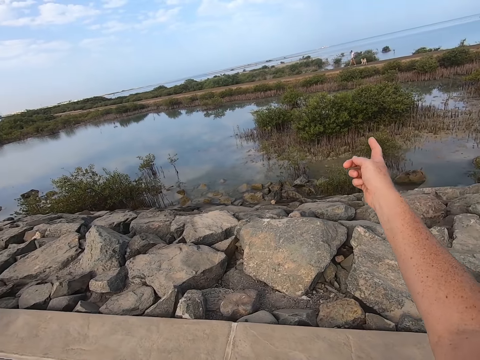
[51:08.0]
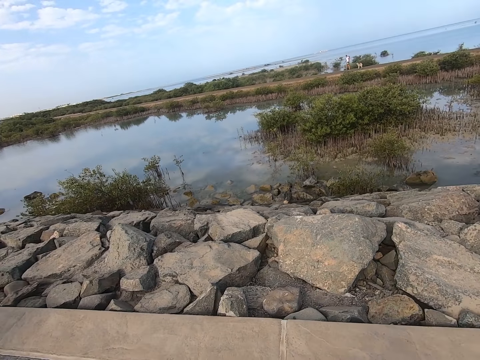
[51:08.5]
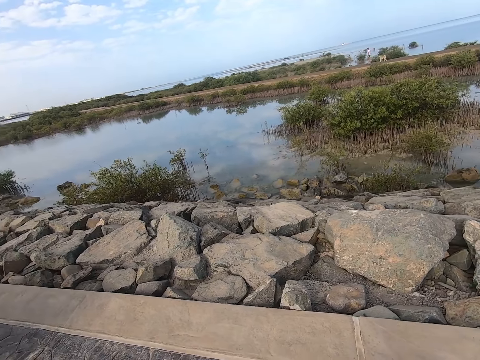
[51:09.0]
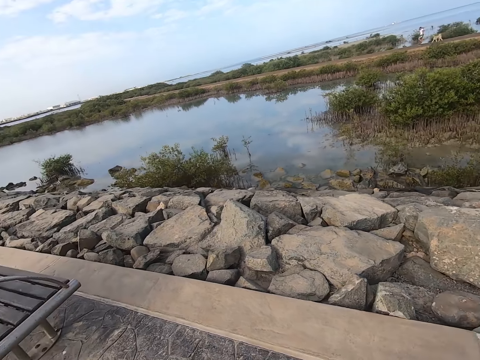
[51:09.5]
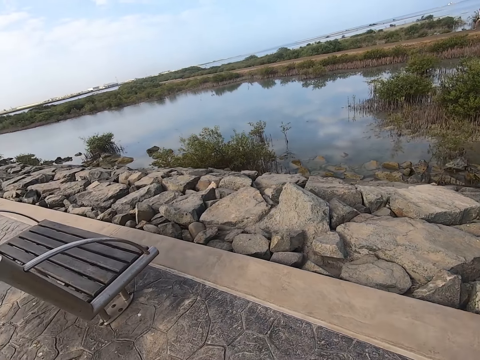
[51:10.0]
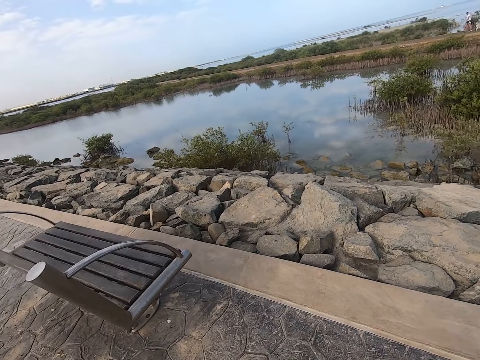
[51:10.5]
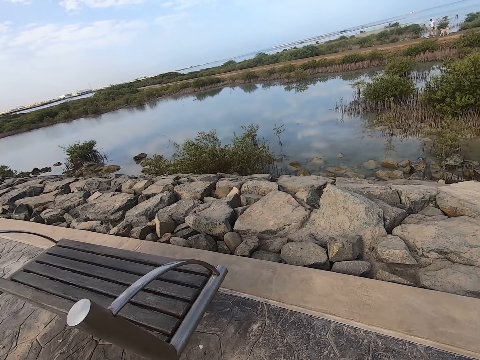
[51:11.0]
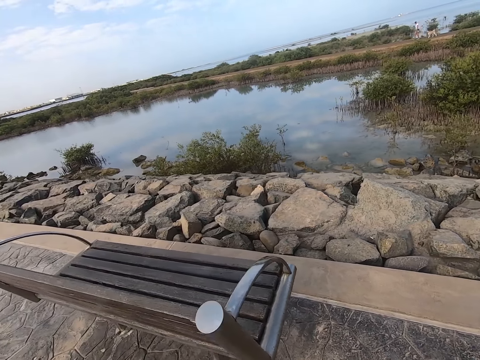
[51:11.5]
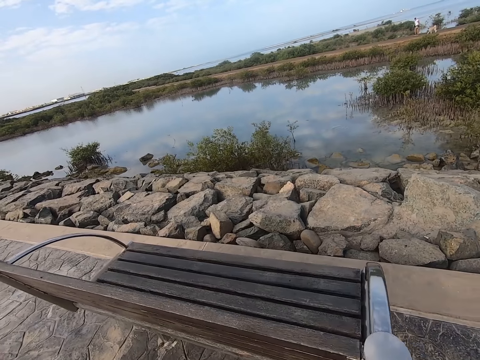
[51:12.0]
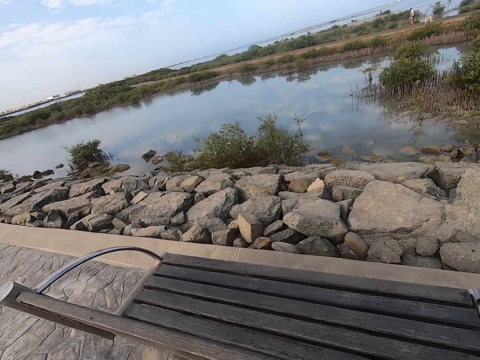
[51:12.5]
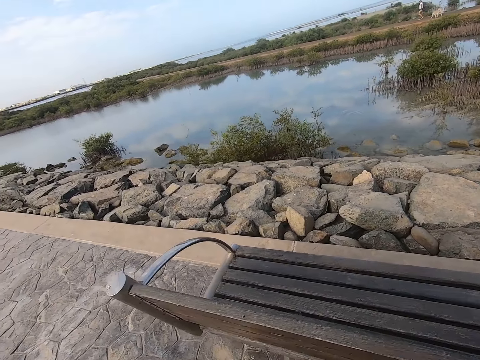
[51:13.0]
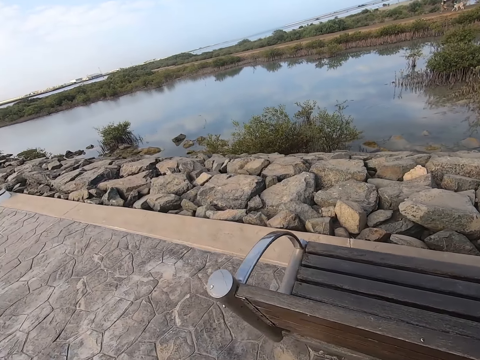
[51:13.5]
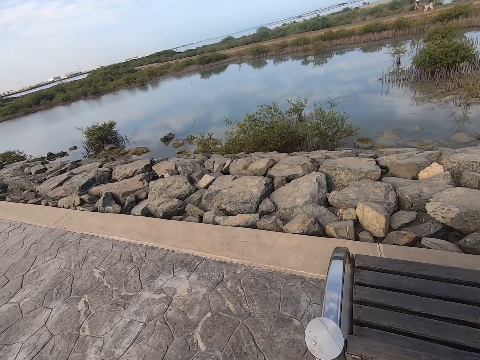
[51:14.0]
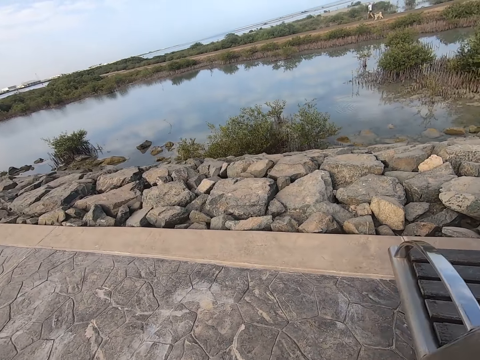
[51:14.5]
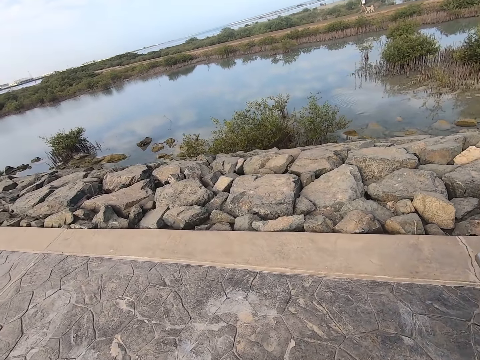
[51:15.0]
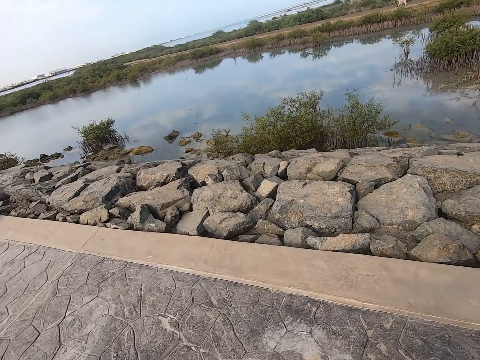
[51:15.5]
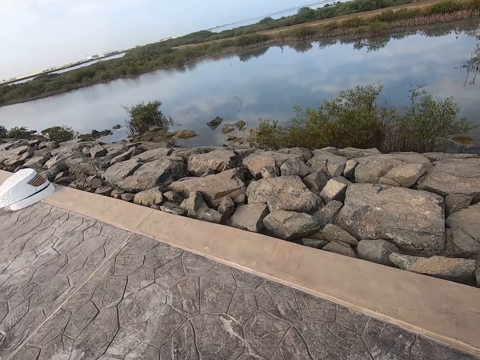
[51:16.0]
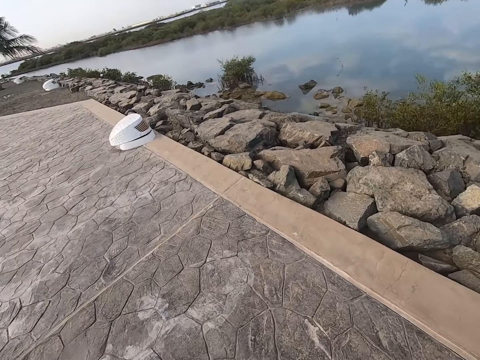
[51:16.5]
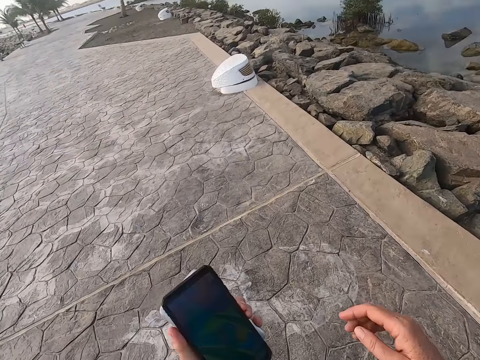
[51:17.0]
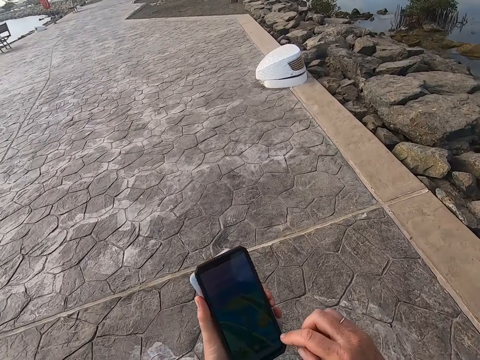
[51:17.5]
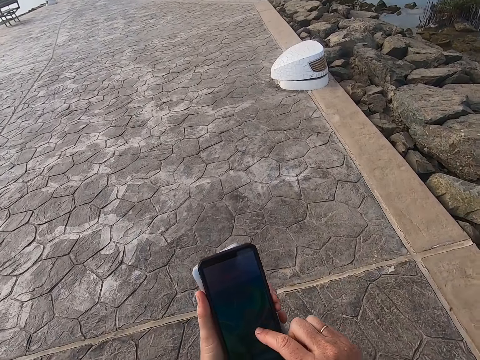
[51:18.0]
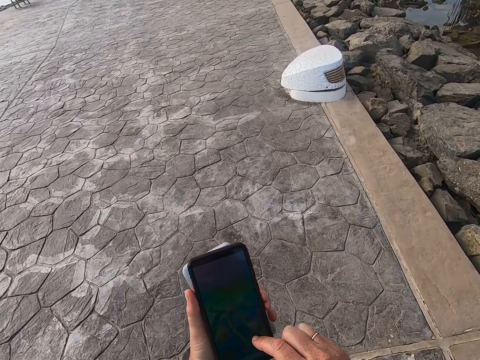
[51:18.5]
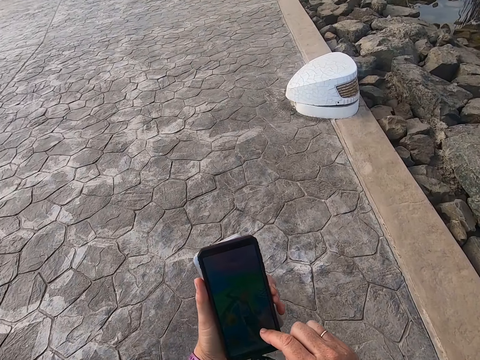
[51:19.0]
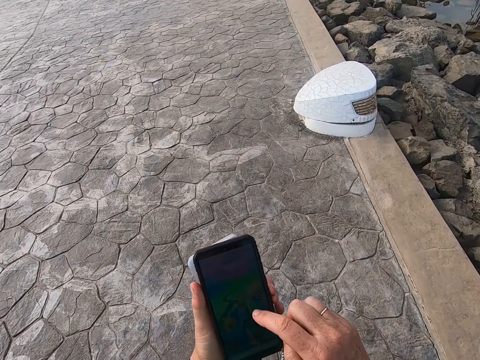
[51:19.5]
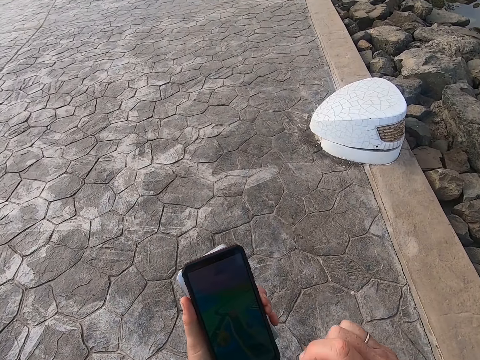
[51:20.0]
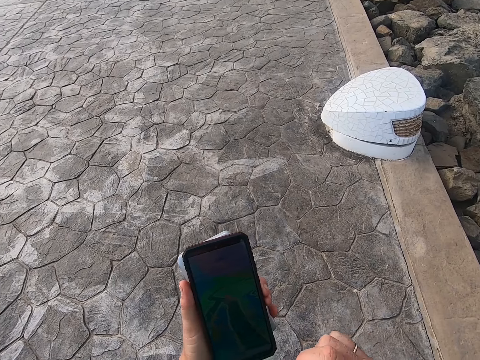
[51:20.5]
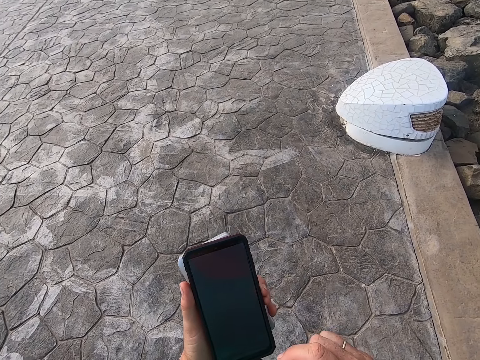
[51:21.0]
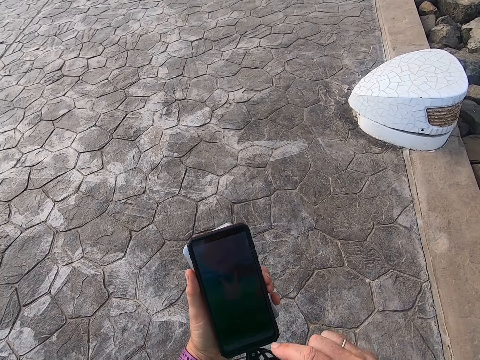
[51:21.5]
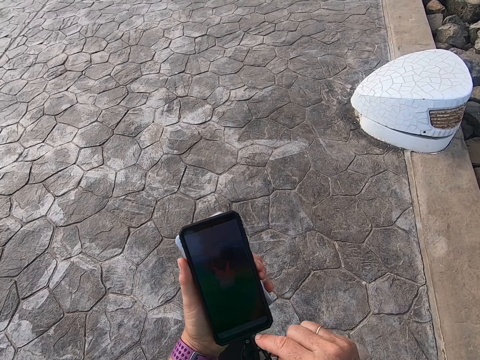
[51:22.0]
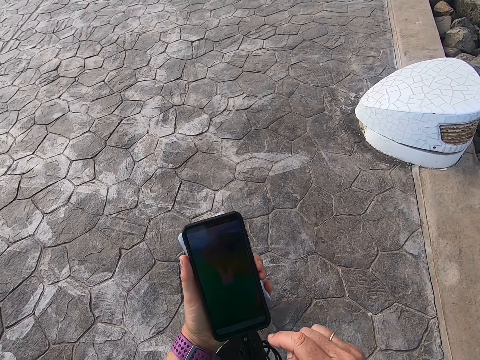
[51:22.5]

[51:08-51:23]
The camera wearer points at something. They walk around. They play the game on the cell phone.

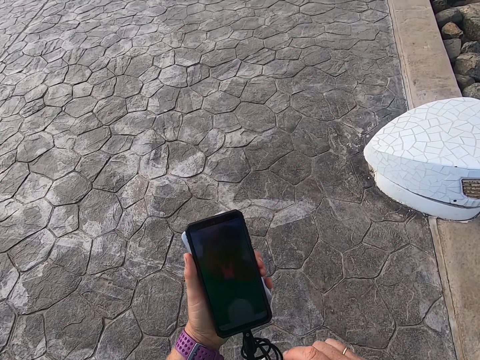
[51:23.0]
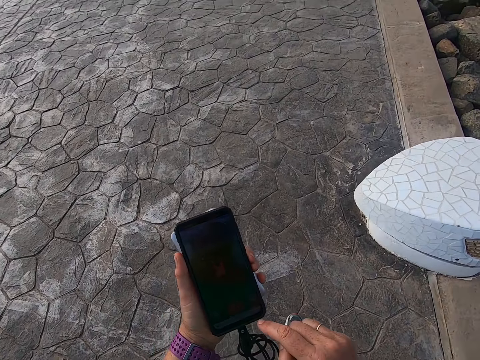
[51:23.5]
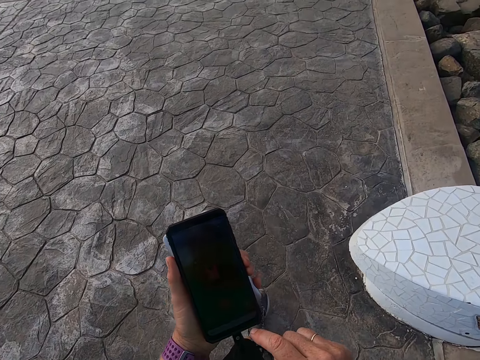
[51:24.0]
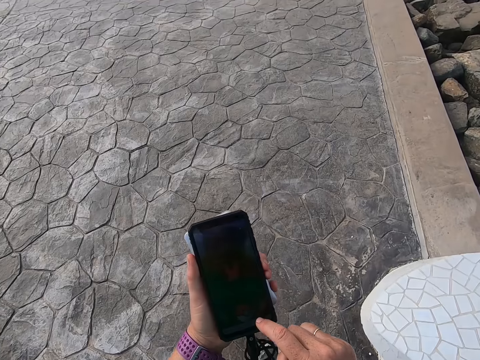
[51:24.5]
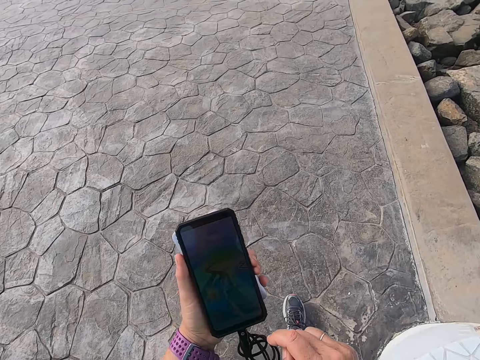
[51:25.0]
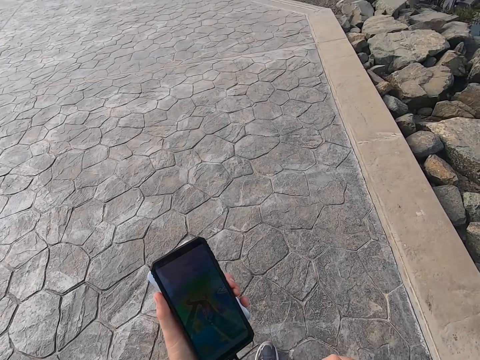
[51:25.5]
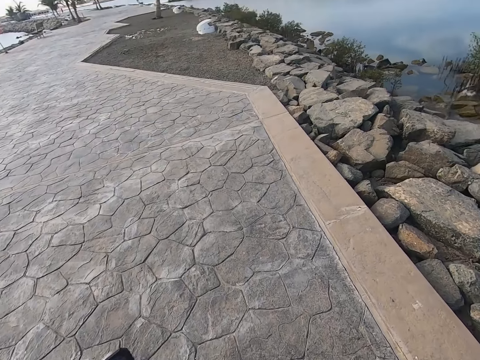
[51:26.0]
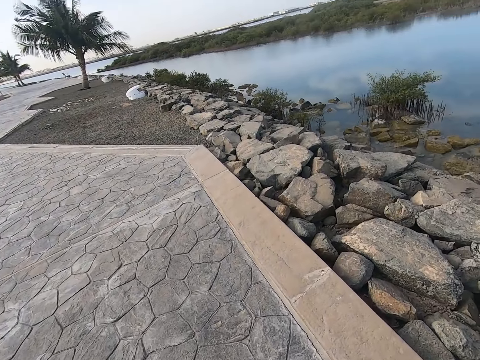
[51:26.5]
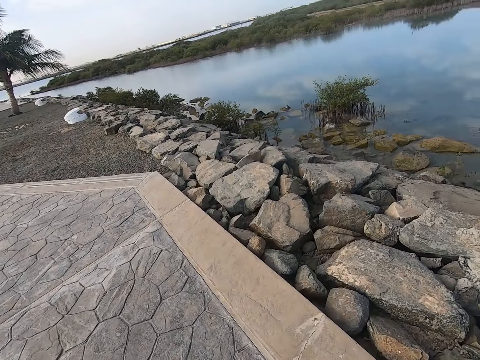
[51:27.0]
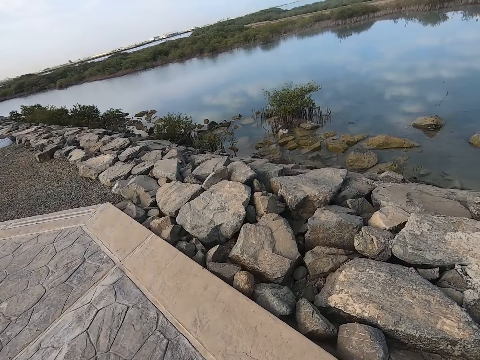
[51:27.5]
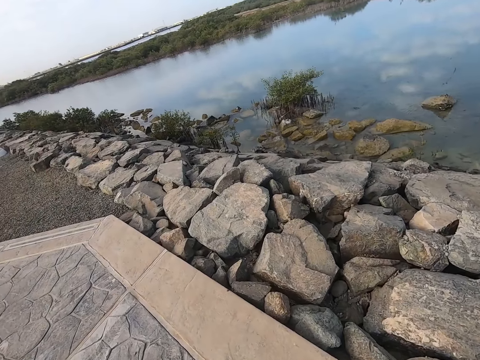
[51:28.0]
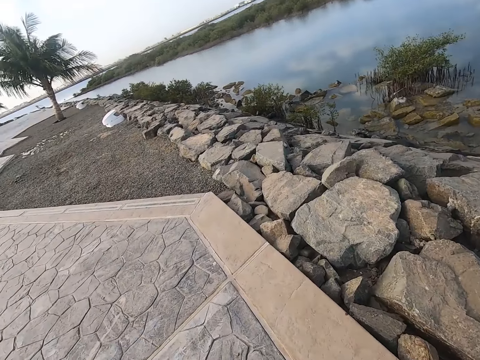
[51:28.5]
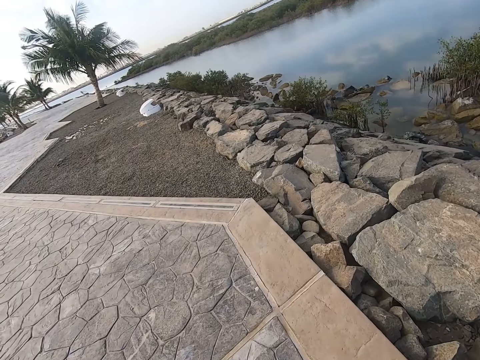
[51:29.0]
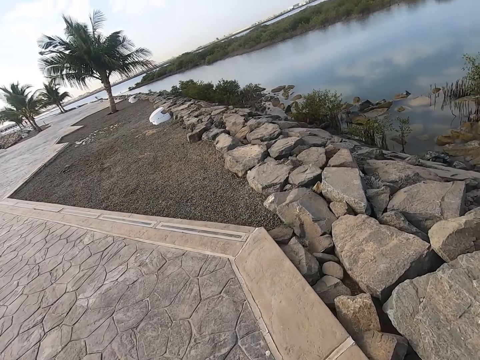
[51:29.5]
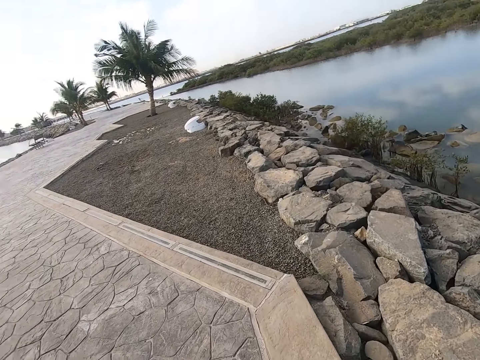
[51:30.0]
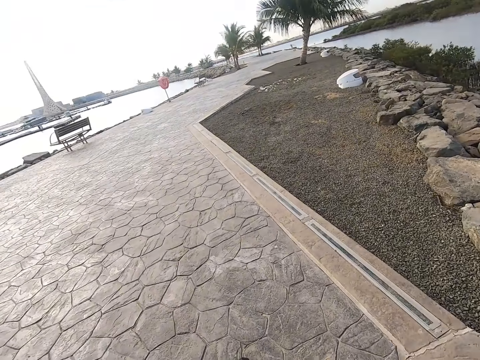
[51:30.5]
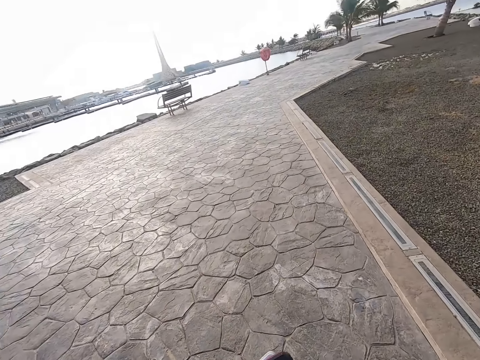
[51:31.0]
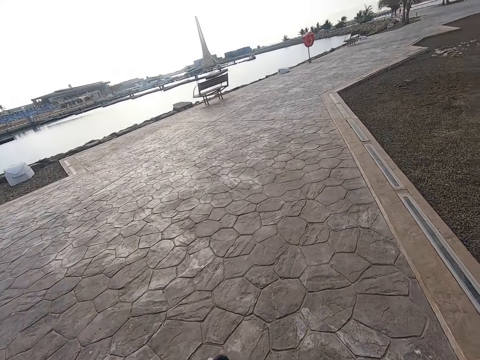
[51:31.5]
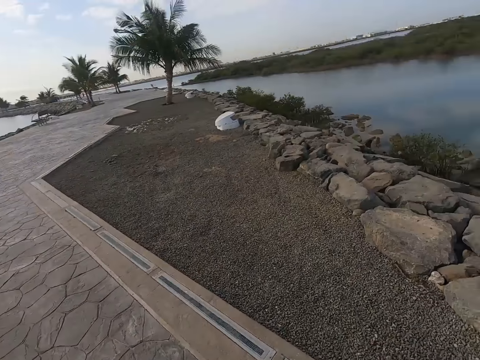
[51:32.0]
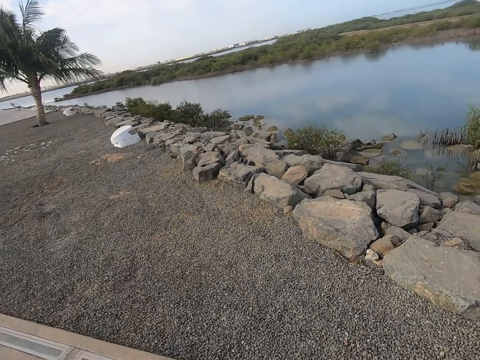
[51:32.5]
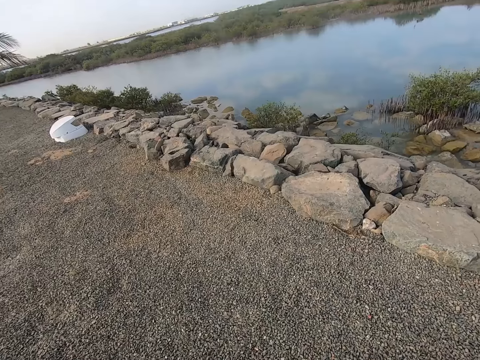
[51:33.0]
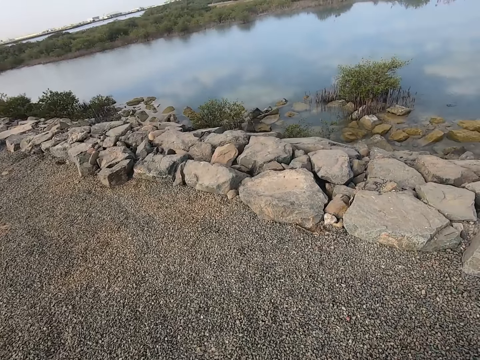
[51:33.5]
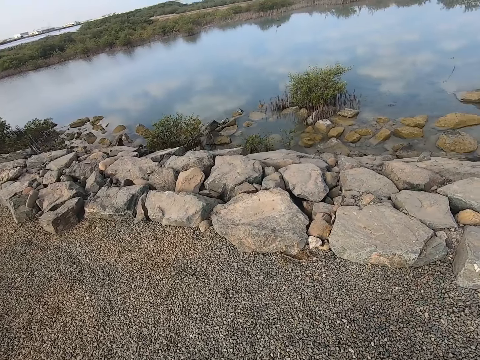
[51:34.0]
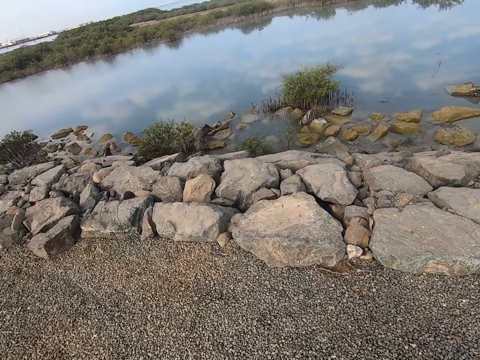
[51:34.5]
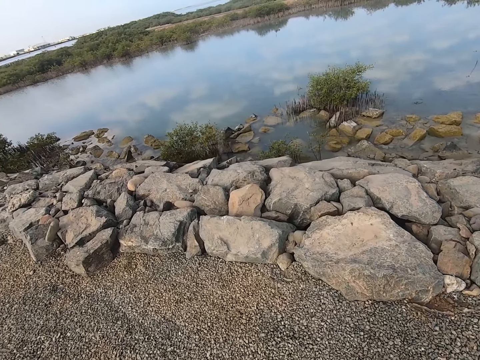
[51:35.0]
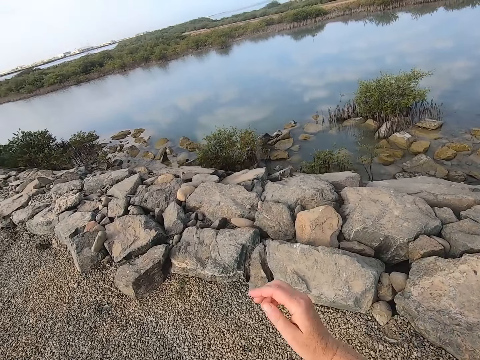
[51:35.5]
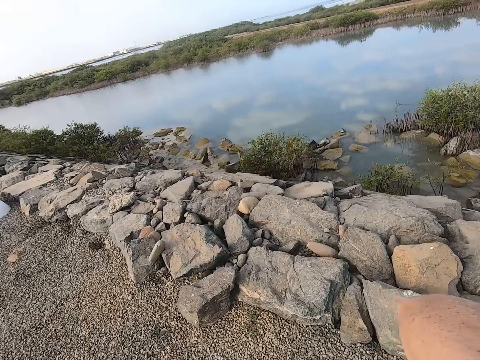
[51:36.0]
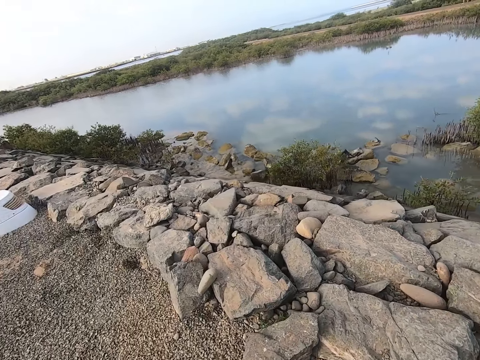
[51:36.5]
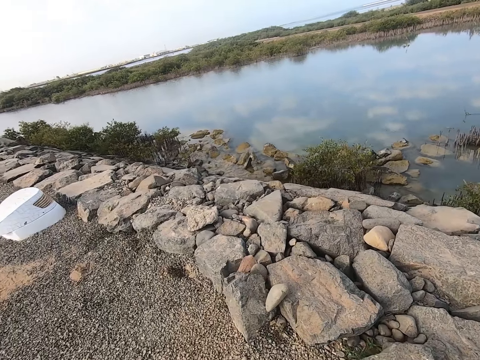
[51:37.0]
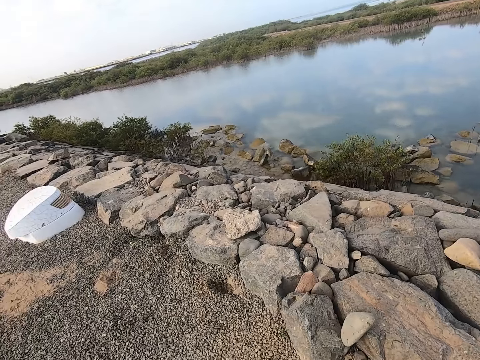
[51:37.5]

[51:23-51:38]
The camera wearer walks on the beach park.
